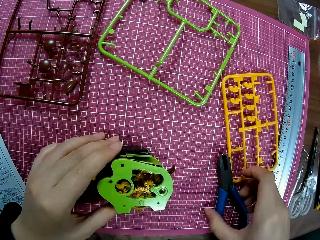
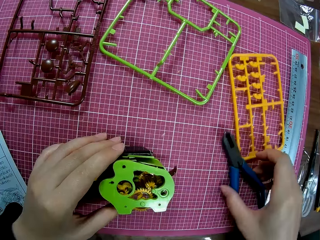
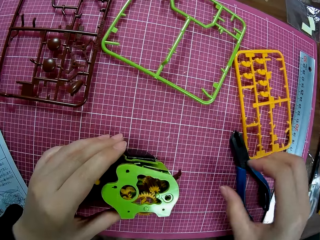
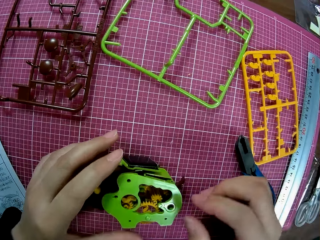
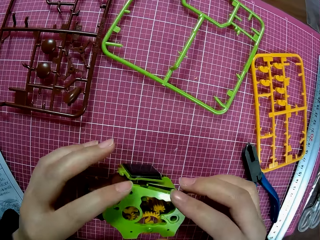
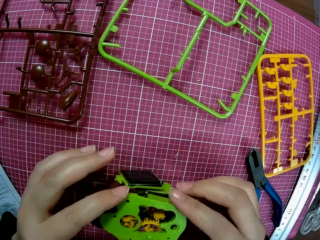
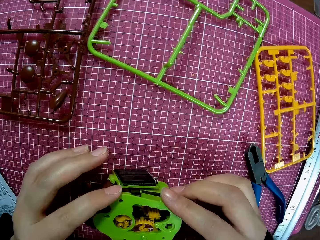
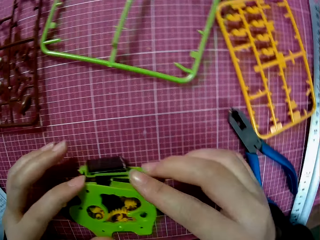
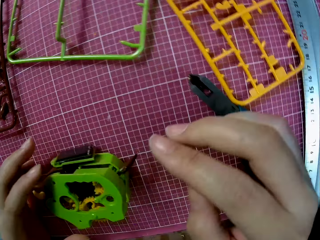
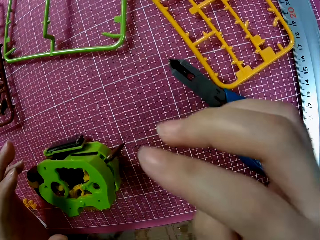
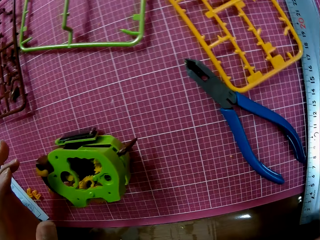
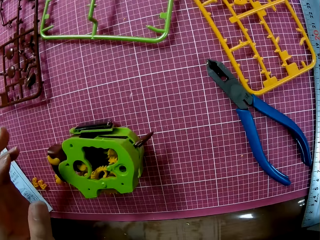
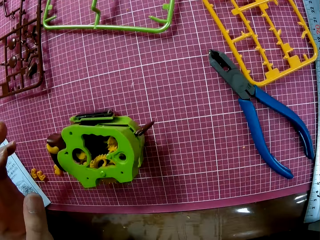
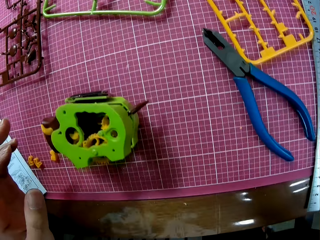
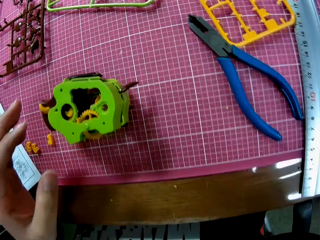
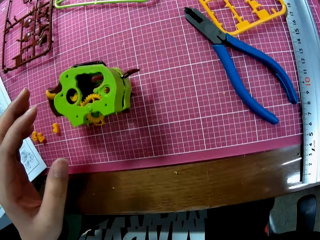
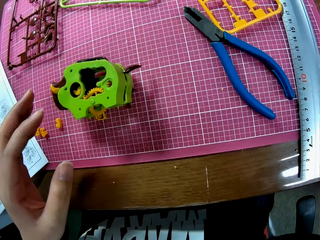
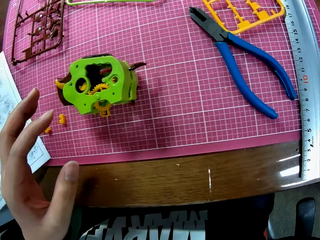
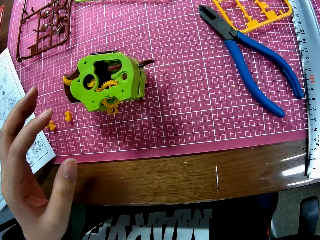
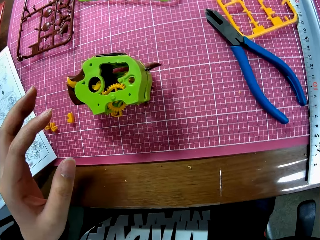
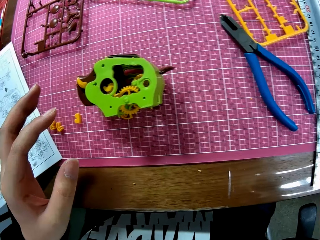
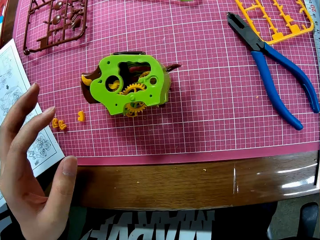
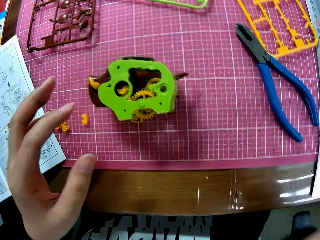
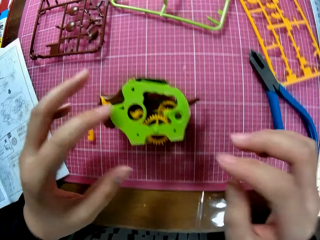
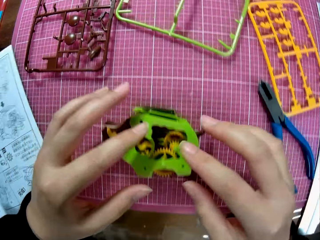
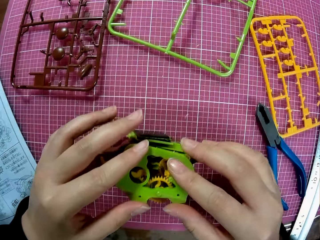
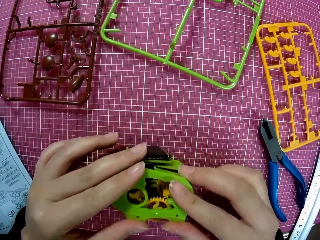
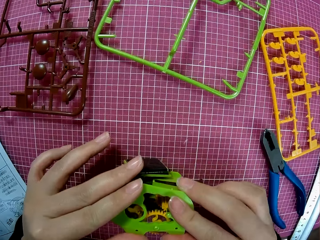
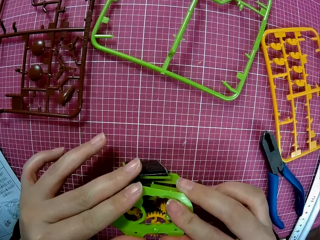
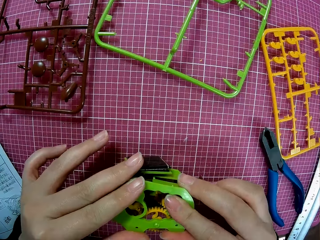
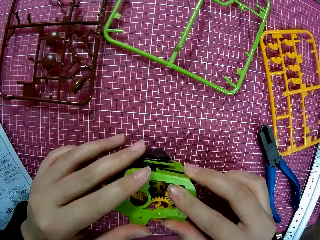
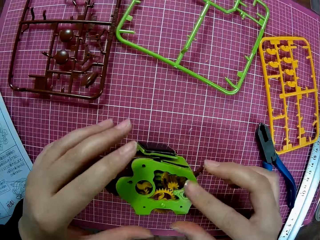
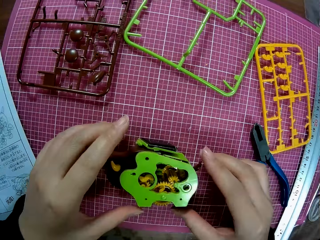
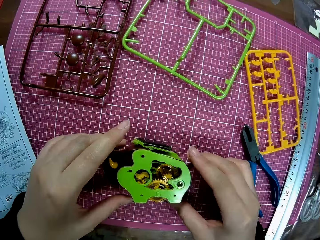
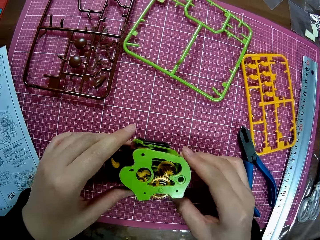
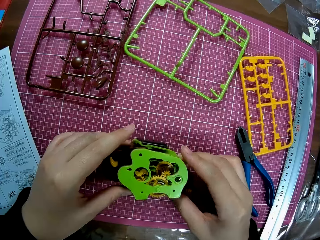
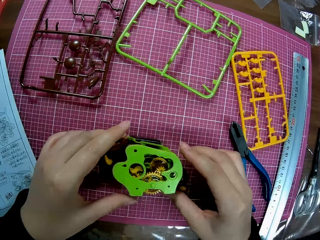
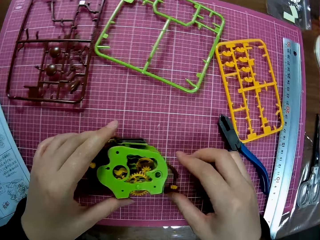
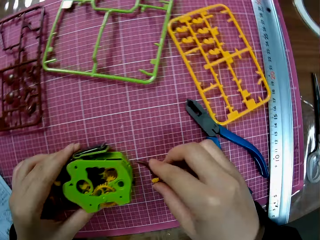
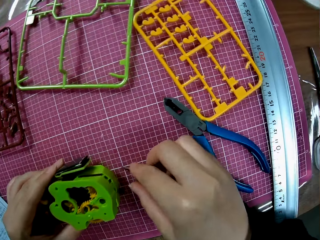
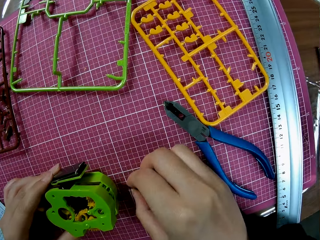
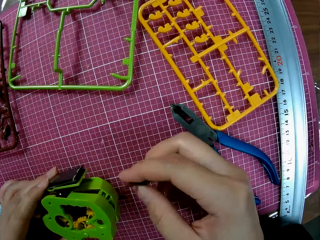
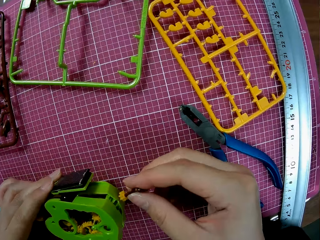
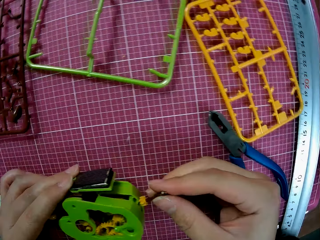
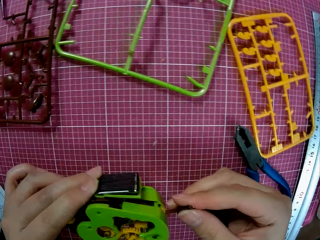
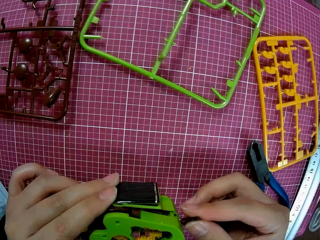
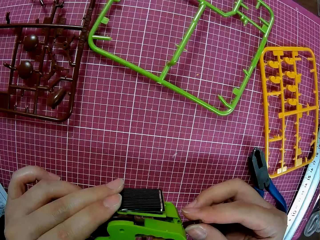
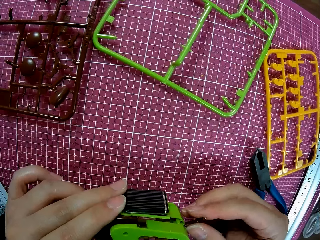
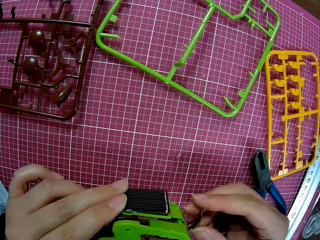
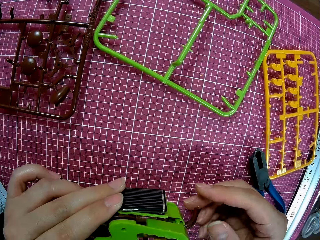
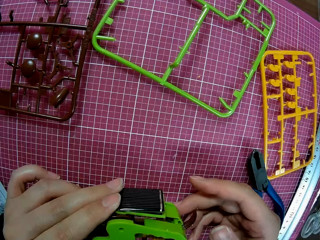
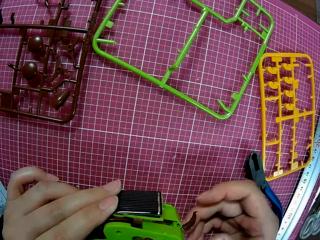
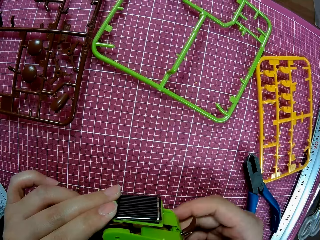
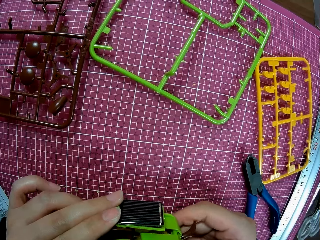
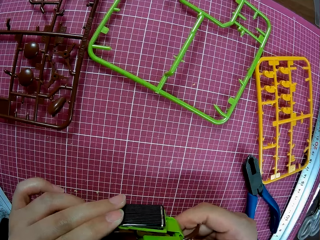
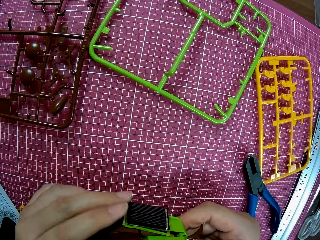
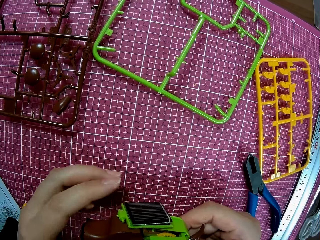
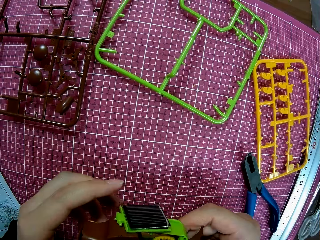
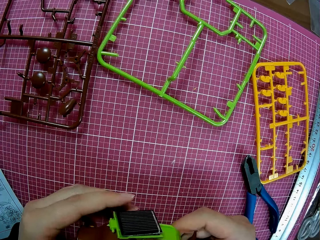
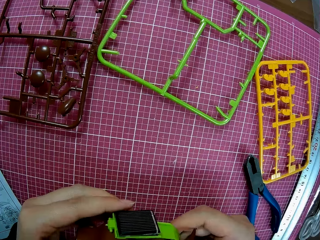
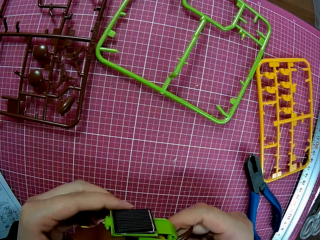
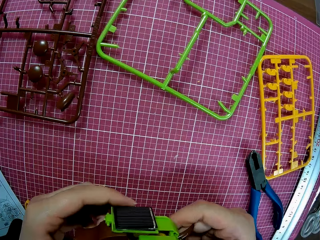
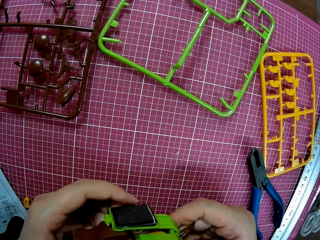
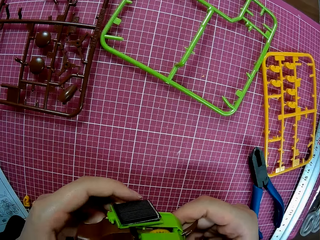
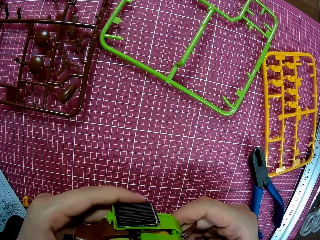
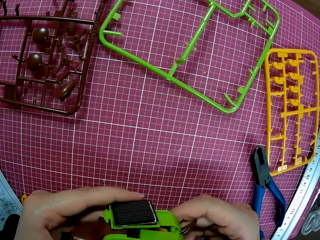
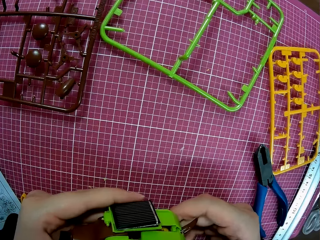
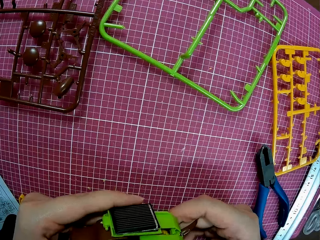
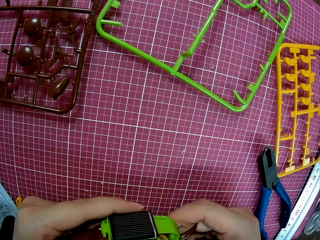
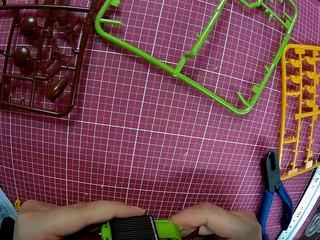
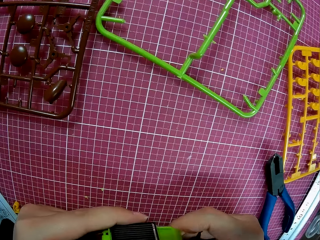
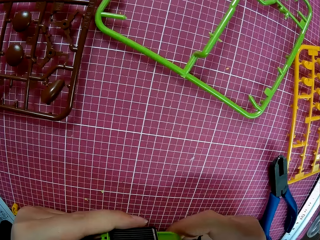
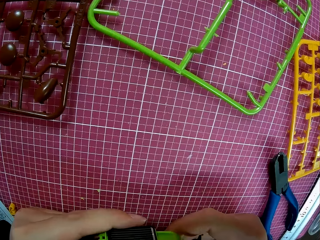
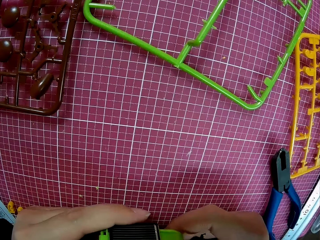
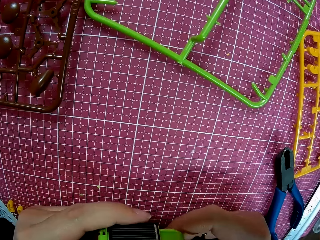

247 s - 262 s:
The camera wearer adjusts another sheet on the table. She adjusts the pliers on the table. She adjusts the engine or art work on the table. She touches her face. She adjusts the engine on the table. She attaches a small piece to the engine. She adjusts the engine in her hands.

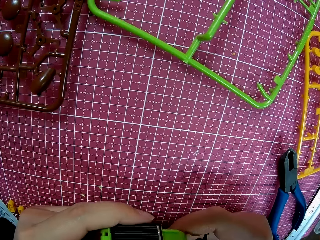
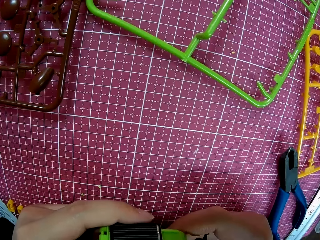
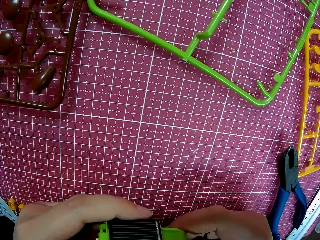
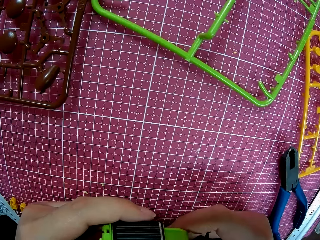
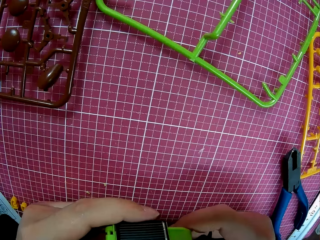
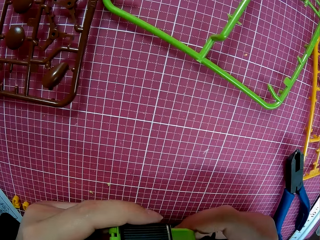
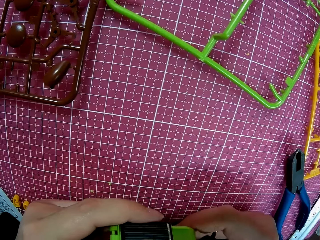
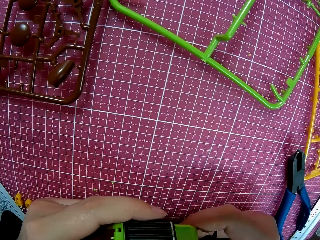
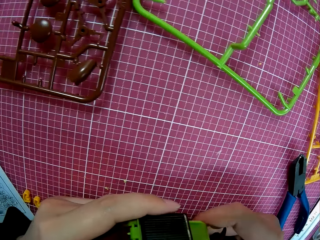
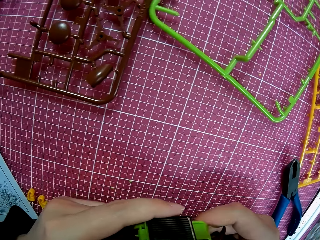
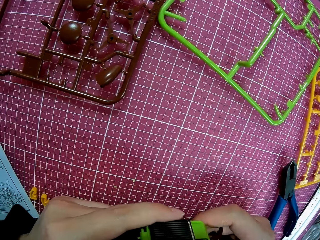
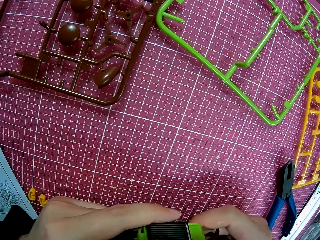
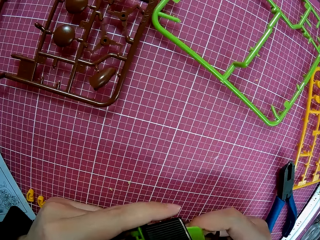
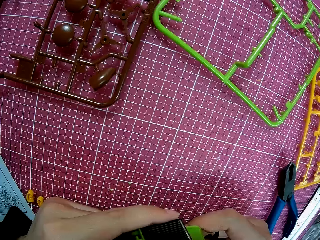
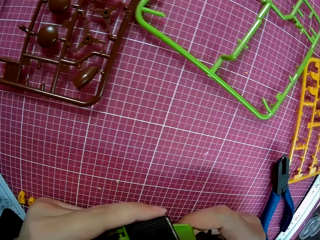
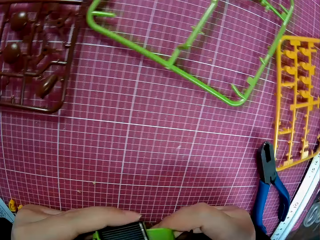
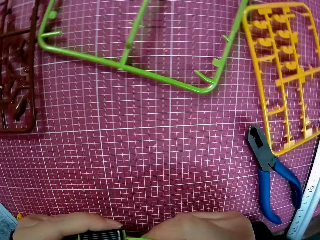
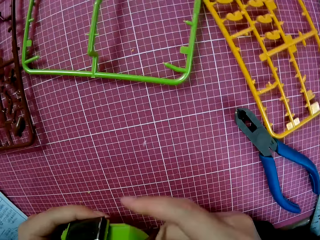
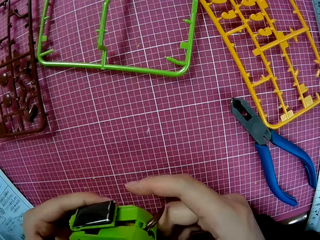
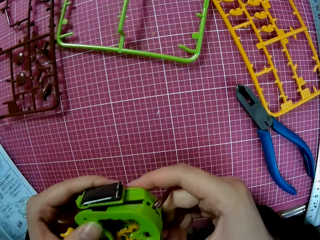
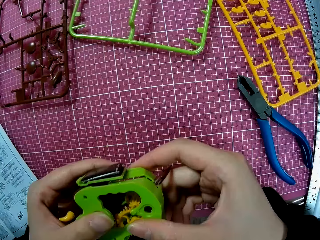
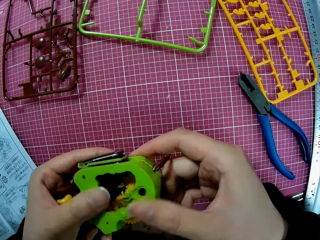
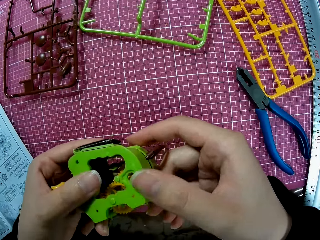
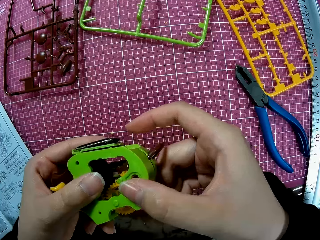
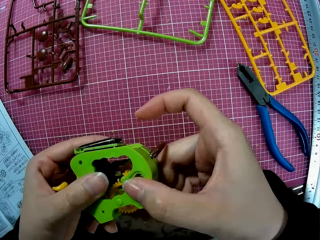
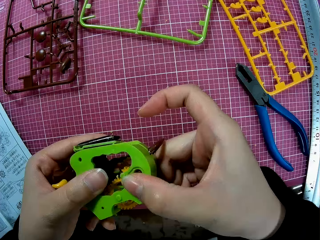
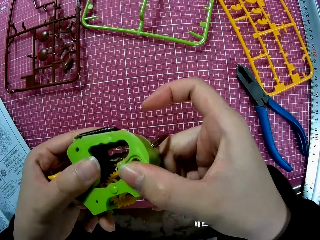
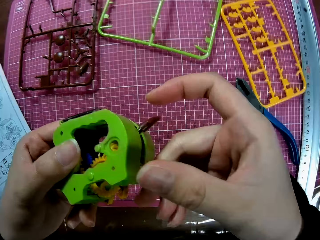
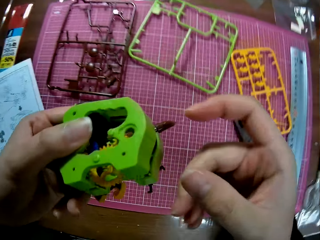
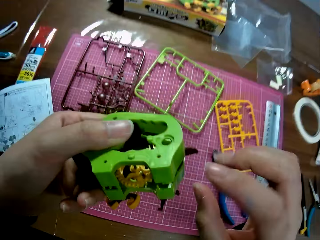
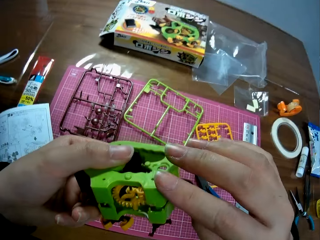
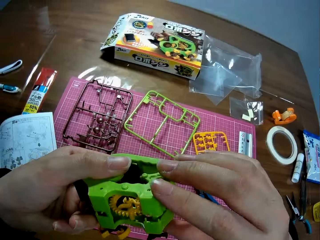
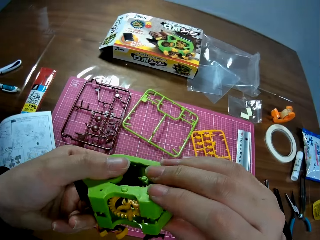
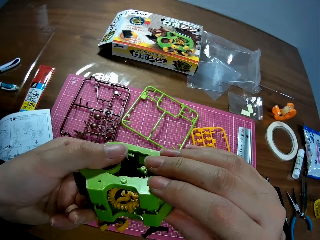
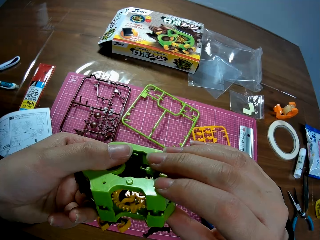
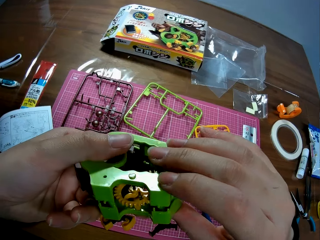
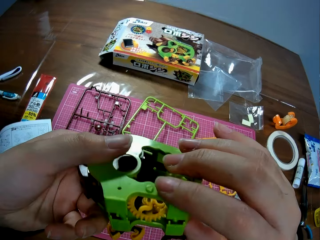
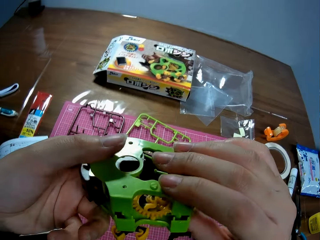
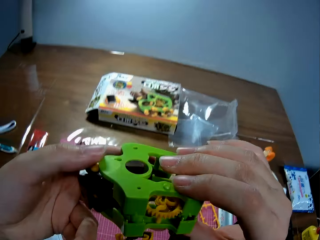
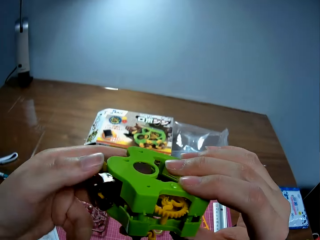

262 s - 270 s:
The camera wearer checks the art work.
